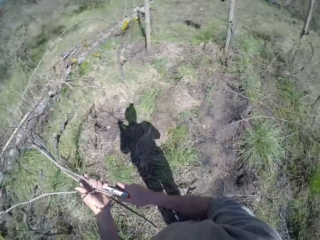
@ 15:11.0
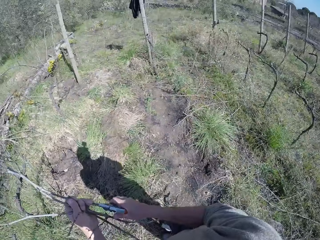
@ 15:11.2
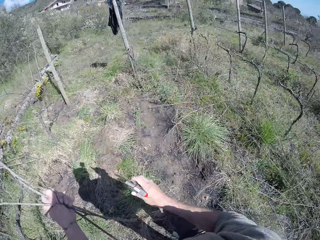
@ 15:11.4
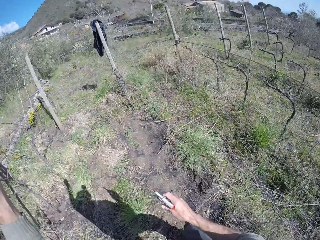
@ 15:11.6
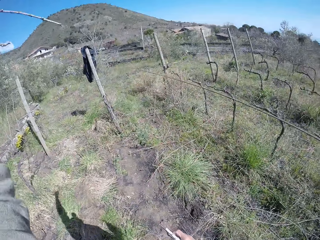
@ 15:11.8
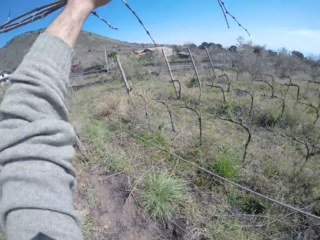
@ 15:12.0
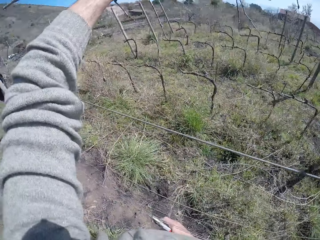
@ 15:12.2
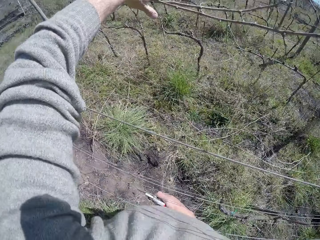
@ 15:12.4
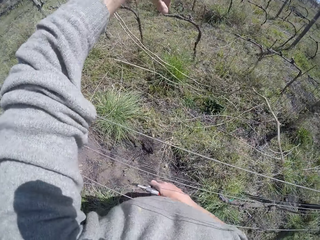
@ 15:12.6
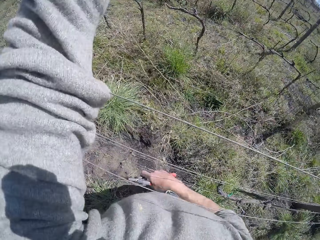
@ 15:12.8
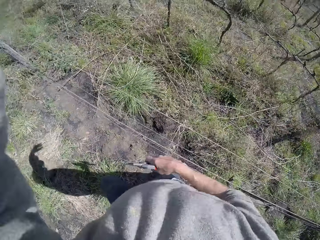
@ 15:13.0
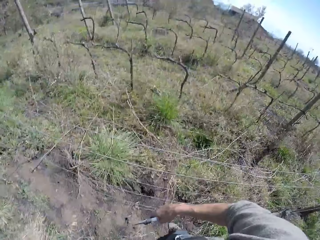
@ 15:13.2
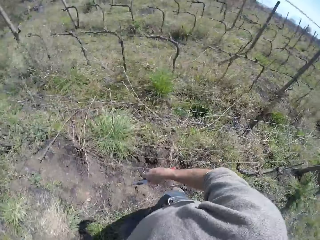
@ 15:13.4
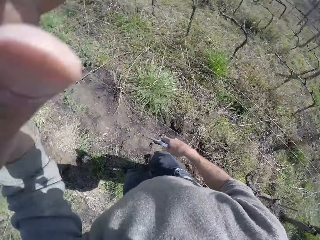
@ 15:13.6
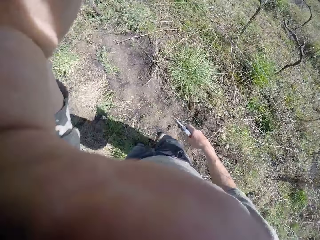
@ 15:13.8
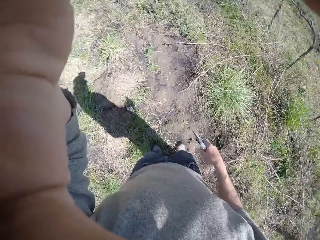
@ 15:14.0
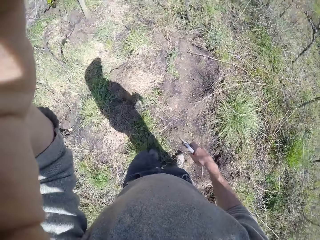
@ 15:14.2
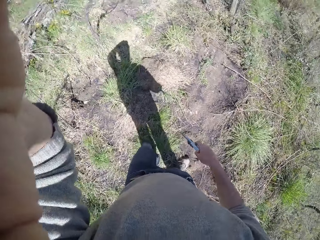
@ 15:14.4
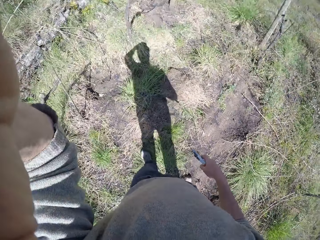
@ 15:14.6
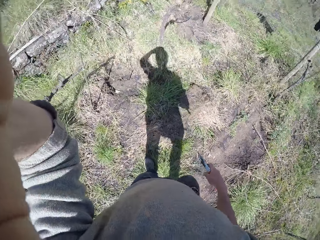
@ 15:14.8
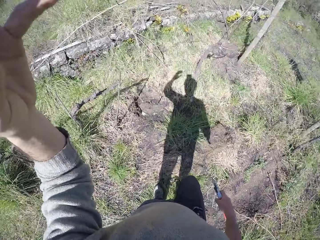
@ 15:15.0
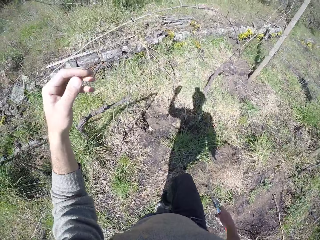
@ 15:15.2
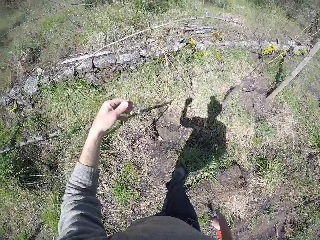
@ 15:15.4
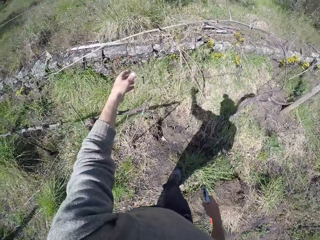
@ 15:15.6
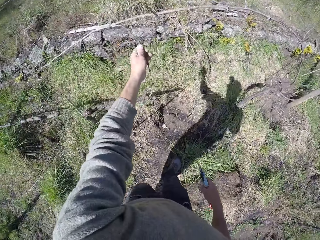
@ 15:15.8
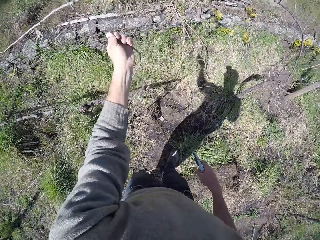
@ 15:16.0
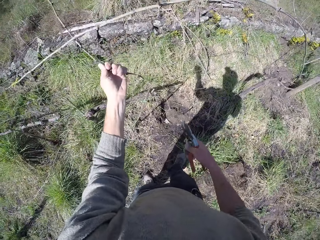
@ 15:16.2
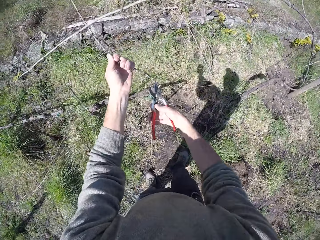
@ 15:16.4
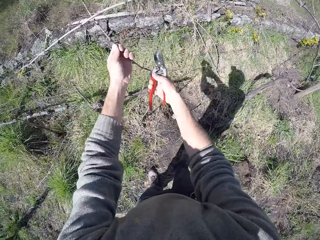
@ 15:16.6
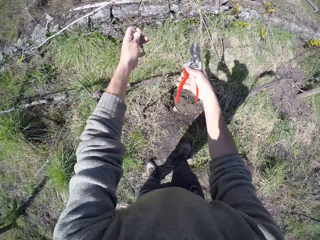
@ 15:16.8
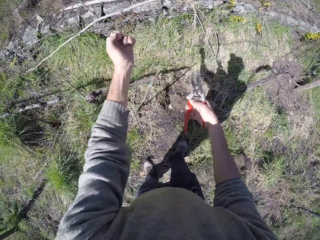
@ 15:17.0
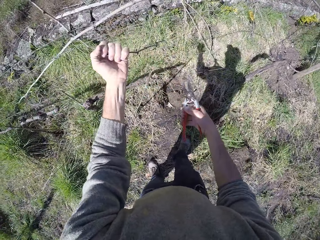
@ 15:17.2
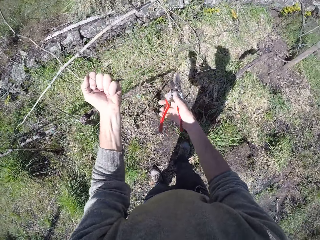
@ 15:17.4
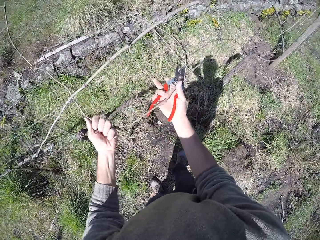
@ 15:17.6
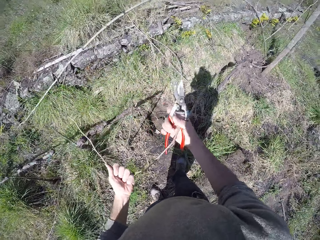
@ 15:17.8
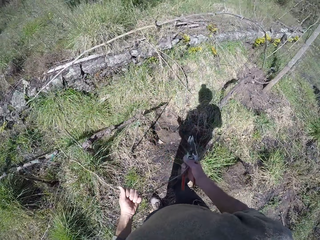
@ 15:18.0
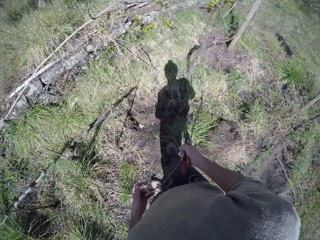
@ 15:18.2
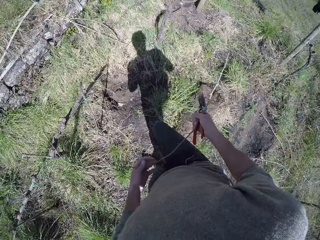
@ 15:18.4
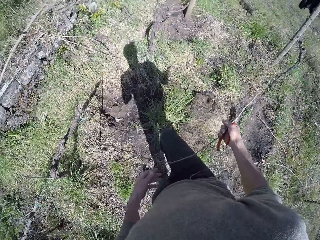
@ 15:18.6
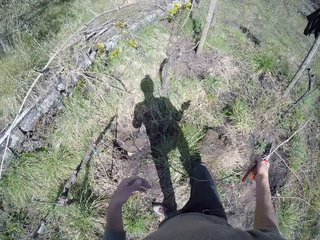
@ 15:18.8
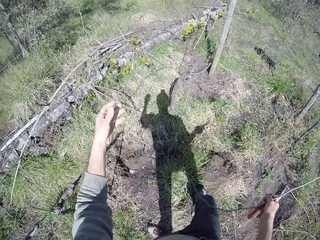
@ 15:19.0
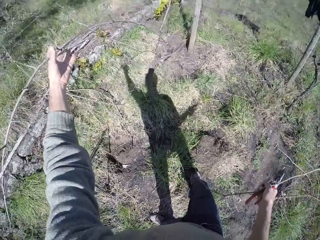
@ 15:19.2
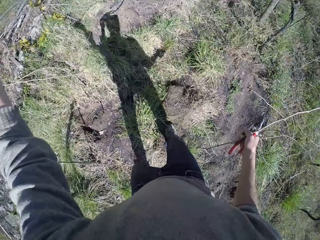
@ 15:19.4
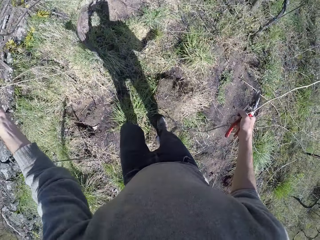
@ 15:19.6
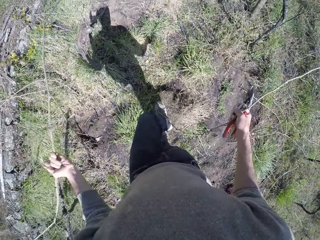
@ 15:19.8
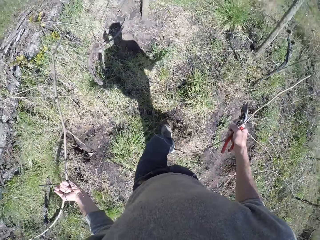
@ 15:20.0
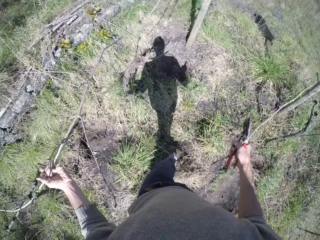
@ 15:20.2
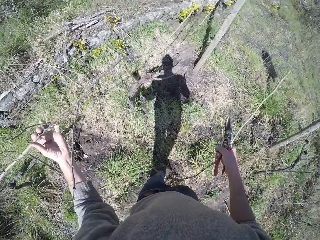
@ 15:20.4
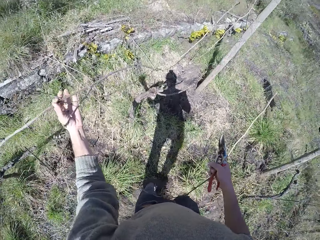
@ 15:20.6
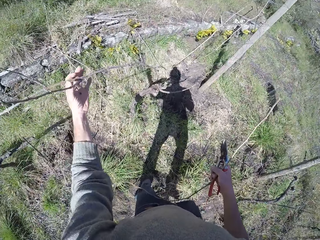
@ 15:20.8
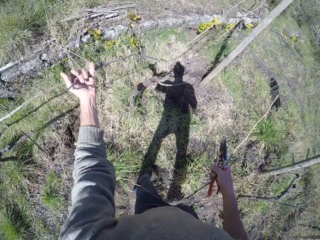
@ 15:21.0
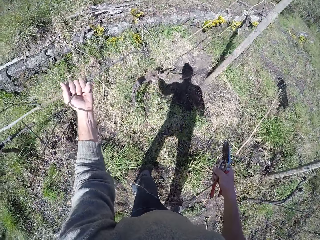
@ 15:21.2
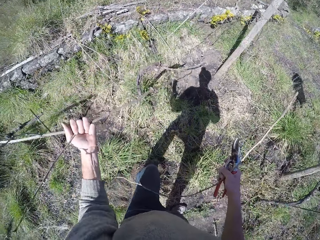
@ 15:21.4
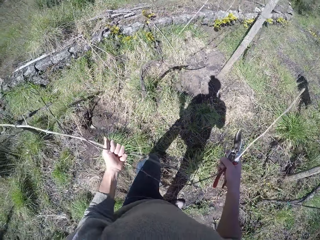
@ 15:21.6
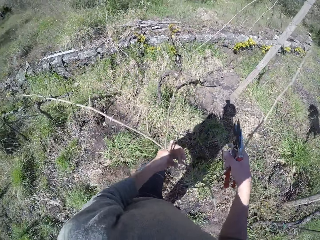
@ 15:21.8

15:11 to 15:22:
The camera wearer passes the twig from his right hand to his left hand. He holds branches with both hands. He throws the twig over the barbed-wire fence with his left hand. He adjusts the camera on his head with his left hand. He holds a twig on the barbed-wire fence with his left hand. He pulls a branch with the left hand. He cuts the twig in his left hand with the pruner in his right hand. He holds the branch with both hands. He removes the twig from the barbed-wire fence with both hands. He holds the twig with his right hand. He pulls the branch with the left hand. He removes a twig from the barbed-wire fence with his left hand.

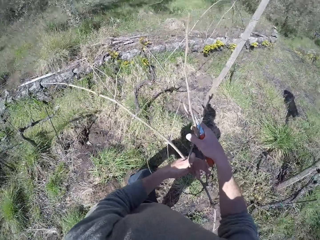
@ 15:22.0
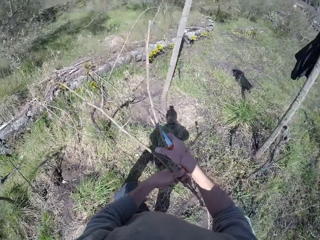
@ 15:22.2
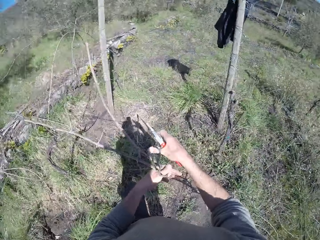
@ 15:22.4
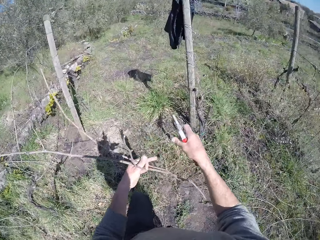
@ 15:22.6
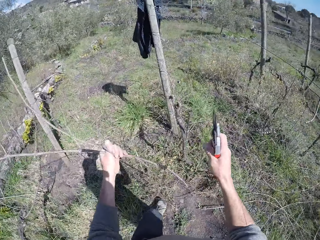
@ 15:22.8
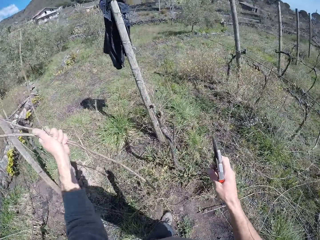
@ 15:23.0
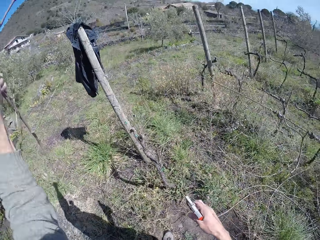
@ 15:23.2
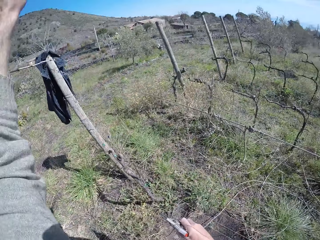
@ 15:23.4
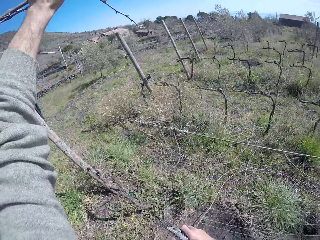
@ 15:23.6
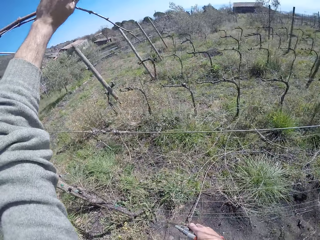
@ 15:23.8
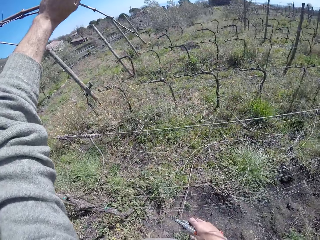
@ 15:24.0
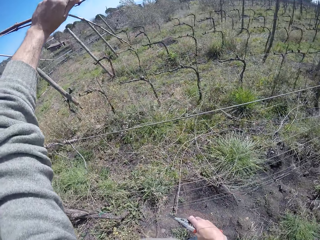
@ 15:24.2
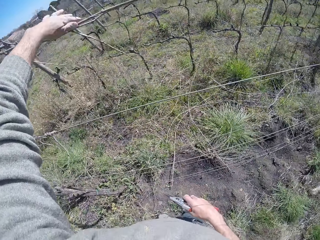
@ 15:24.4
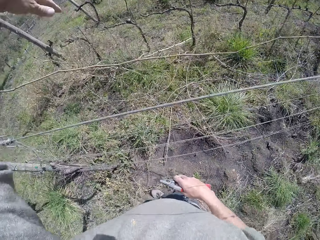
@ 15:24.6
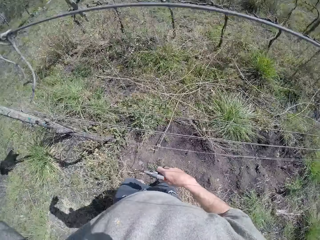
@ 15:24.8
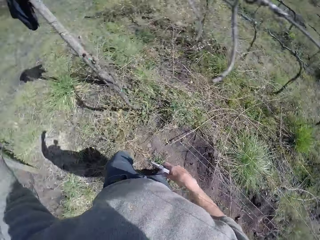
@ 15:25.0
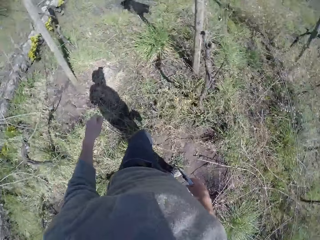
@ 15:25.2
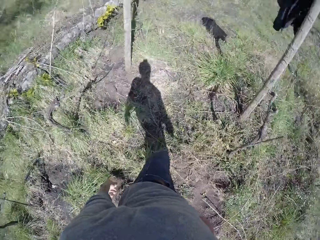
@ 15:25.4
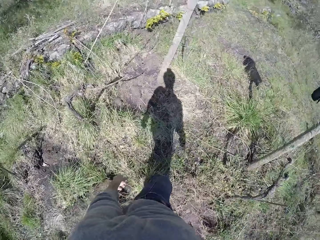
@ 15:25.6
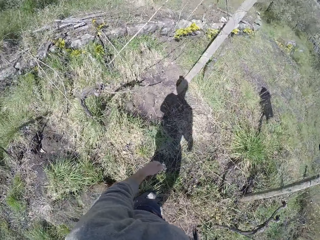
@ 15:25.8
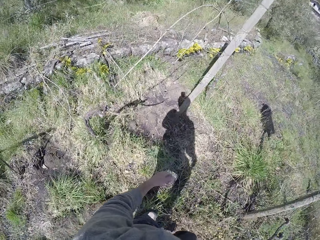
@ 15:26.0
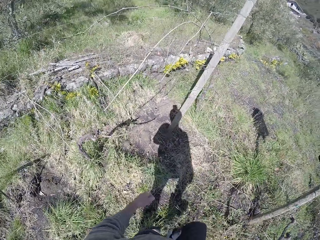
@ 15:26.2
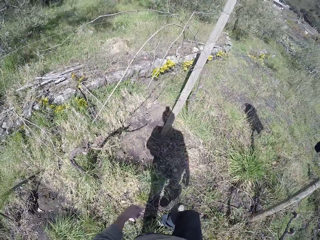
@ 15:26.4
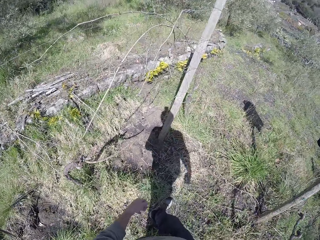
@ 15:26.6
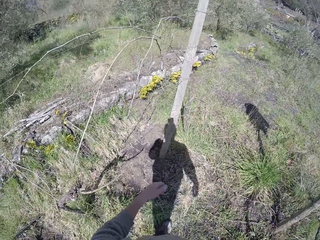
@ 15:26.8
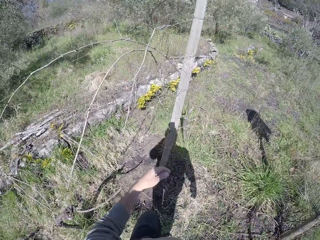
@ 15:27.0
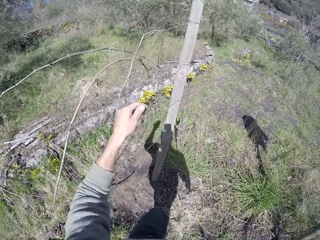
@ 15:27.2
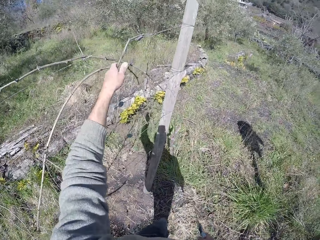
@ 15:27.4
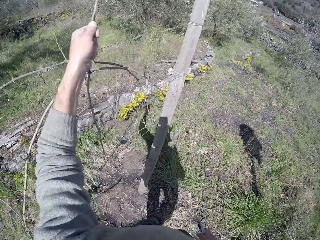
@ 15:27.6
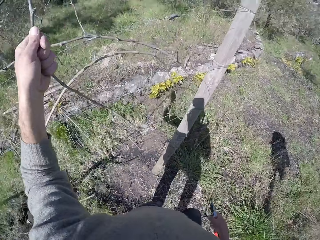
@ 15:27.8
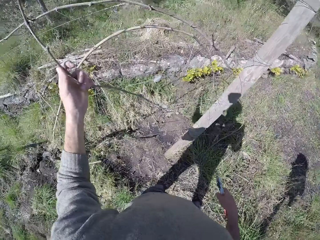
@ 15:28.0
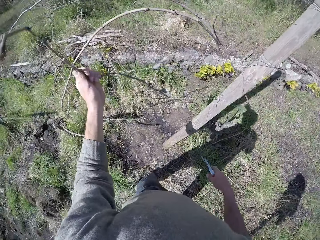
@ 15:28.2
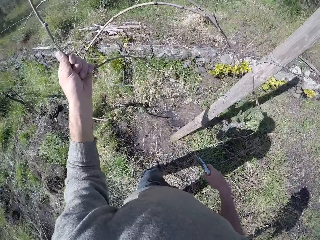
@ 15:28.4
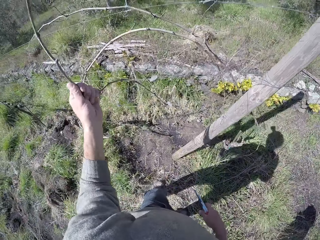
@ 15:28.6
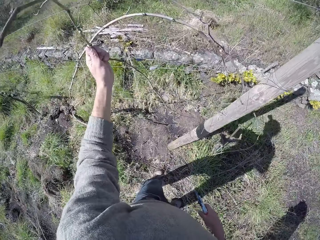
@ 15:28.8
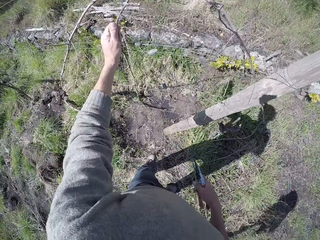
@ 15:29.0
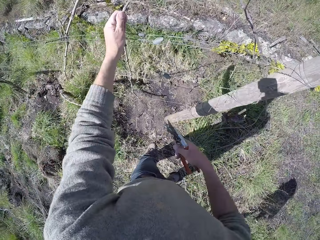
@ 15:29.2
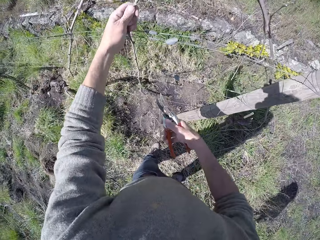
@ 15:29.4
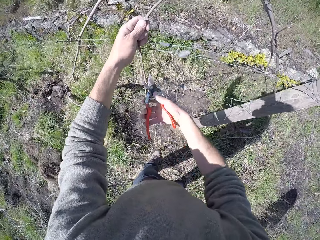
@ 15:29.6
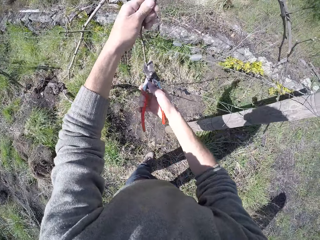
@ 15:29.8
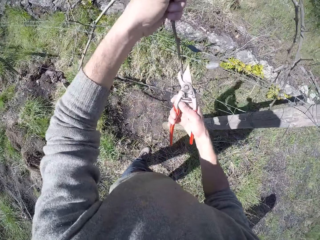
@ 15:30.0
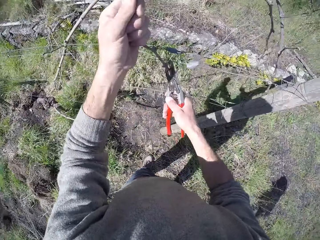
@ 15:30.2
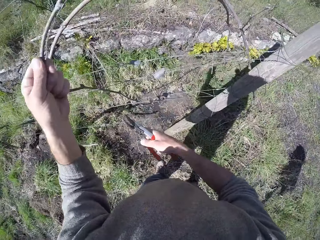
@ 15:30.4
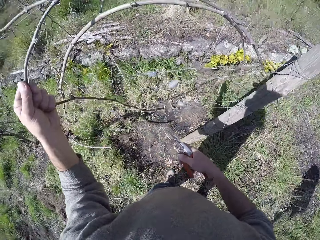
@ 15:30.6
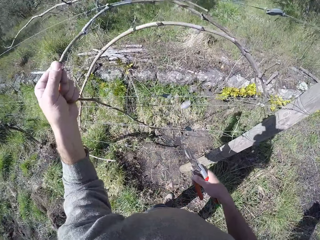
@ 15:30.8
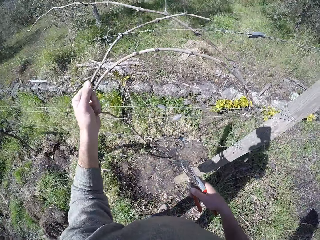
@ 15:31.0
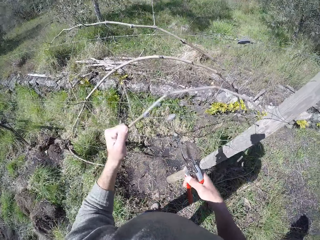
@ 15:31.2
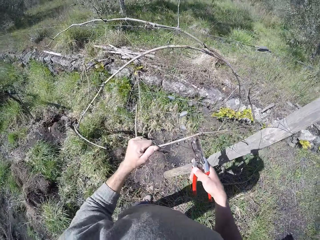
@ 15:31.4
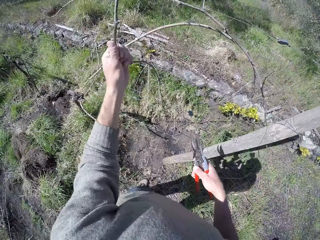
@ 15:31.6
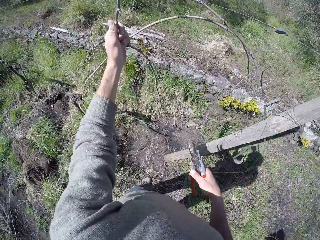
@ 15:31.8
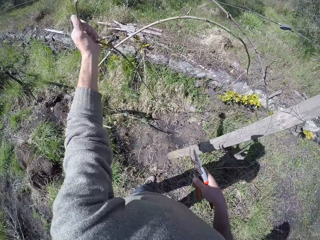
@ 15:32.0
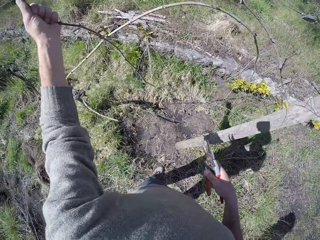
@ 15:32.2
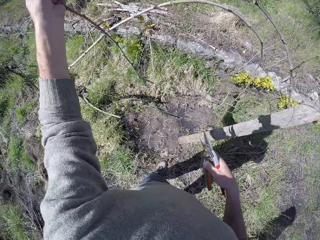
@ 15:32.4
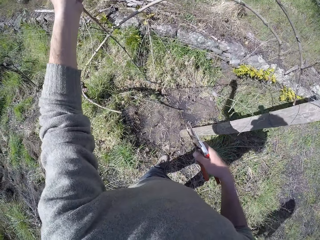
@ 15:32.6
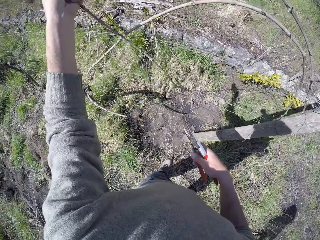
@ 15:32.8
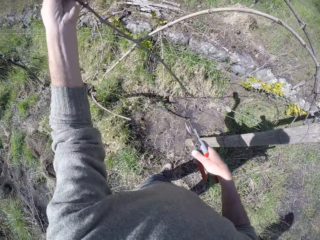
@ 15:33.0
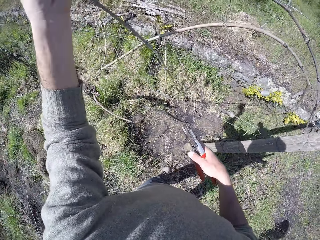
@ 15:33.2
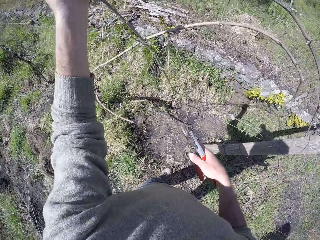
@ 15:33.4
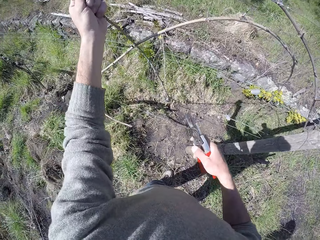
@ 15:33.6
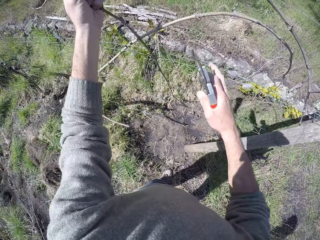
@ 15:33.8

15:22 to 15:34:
The camera wearer passes the twig in his right hand to his left hand. He holds branches with both hands. He throws the twig over the barbed-wire fence with his left hand. He walks around in the field. He pulls a branch with the left hand. He cuts the twig in his left hand with the pruner in his right hand. He holds a twig on the barbed-wire fence with his left hand.
